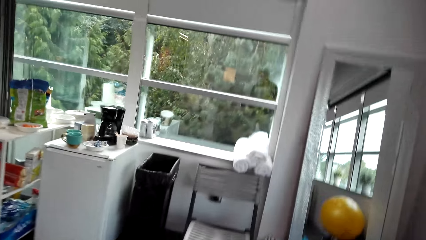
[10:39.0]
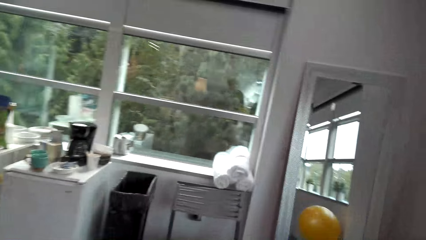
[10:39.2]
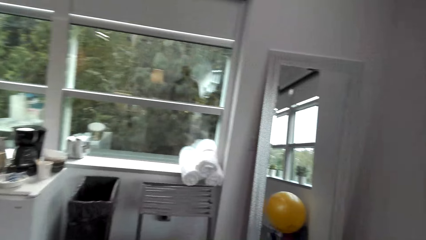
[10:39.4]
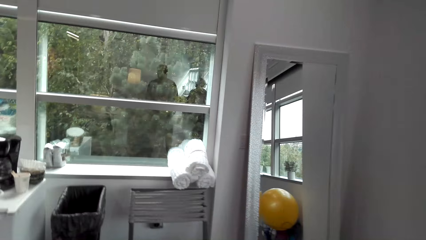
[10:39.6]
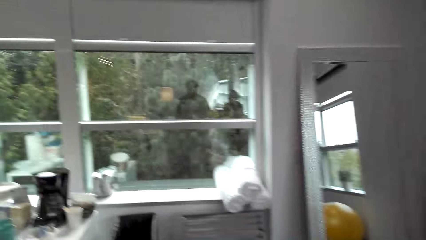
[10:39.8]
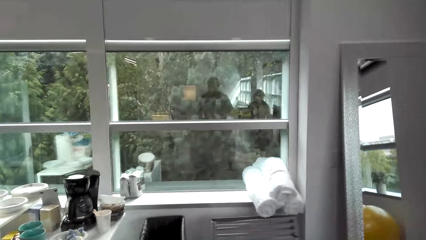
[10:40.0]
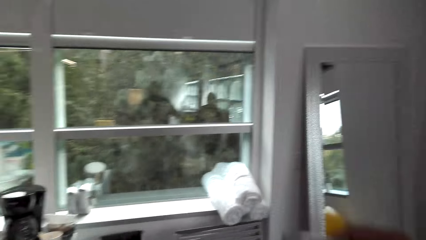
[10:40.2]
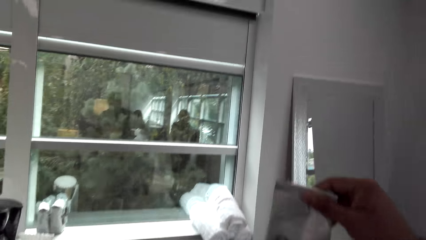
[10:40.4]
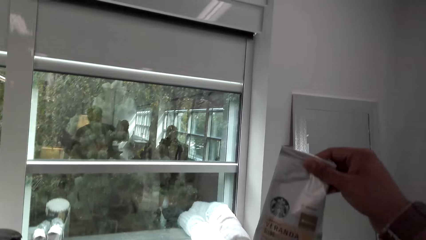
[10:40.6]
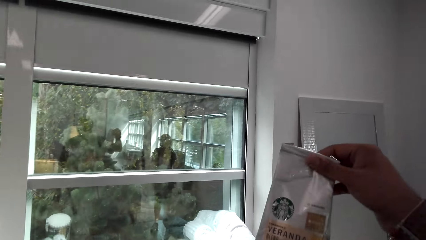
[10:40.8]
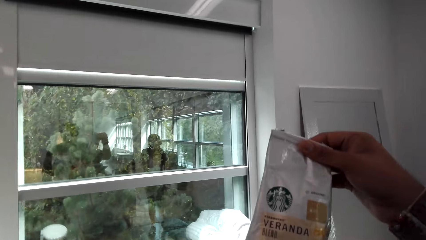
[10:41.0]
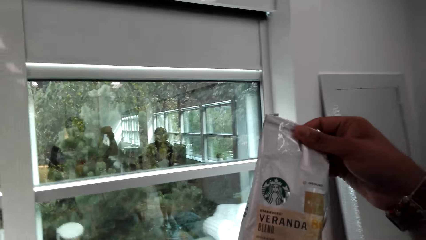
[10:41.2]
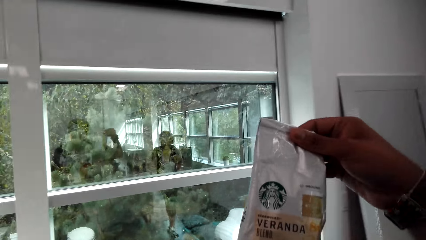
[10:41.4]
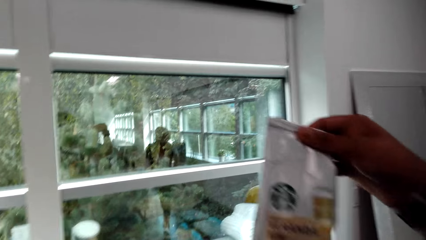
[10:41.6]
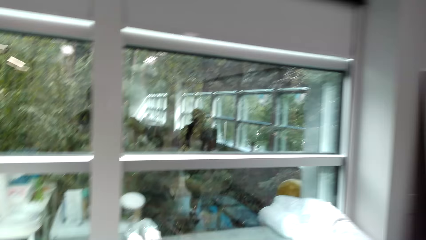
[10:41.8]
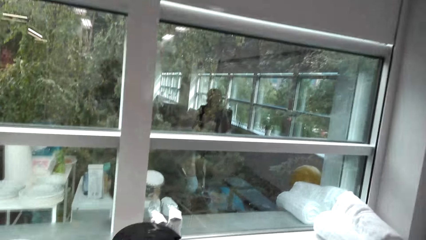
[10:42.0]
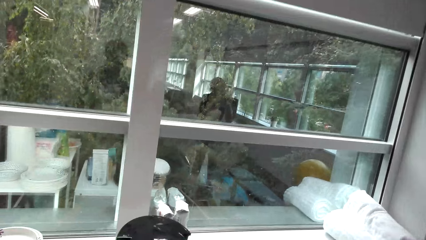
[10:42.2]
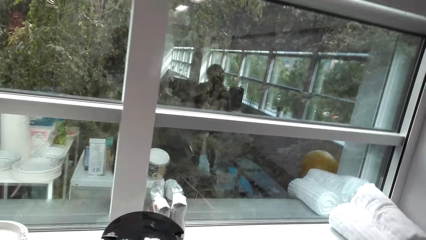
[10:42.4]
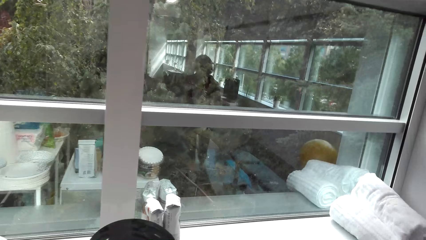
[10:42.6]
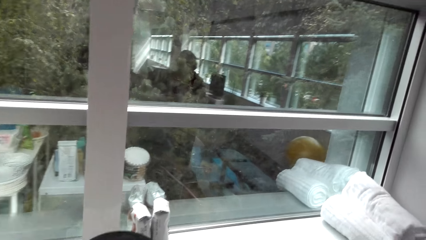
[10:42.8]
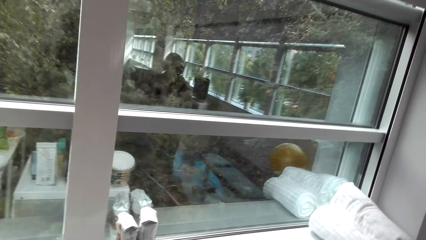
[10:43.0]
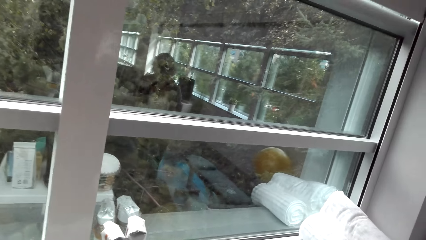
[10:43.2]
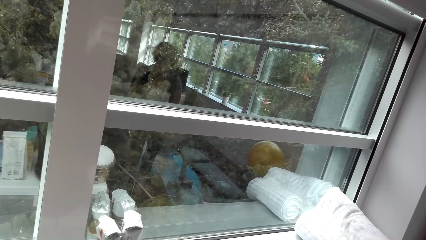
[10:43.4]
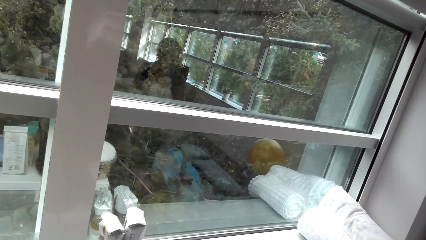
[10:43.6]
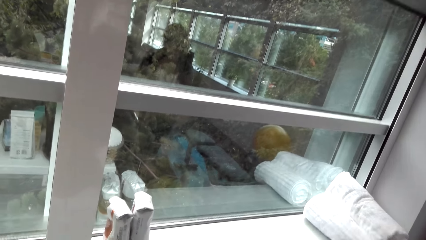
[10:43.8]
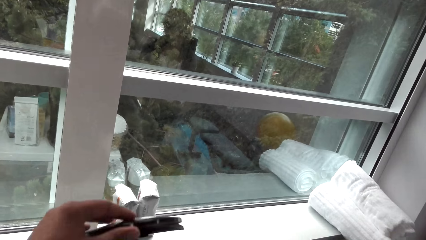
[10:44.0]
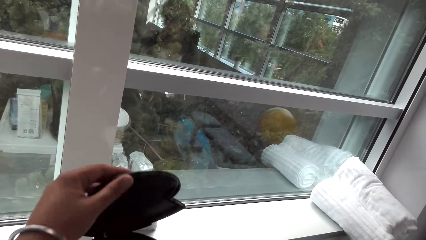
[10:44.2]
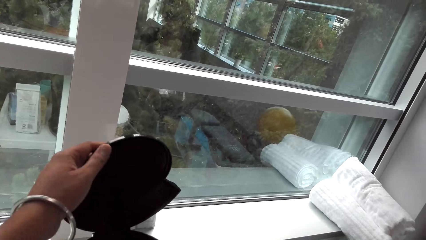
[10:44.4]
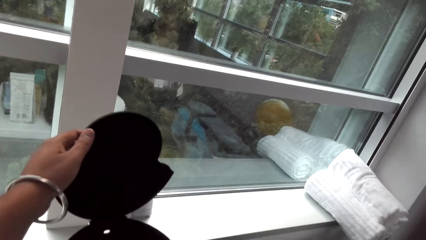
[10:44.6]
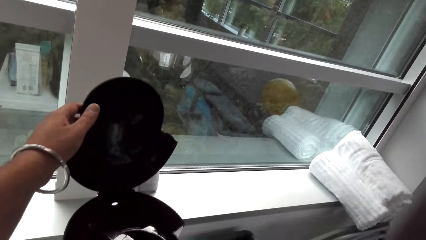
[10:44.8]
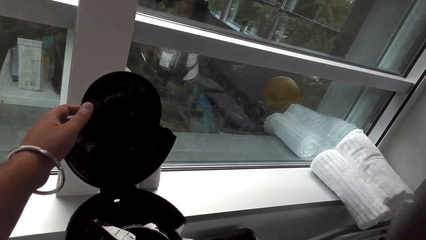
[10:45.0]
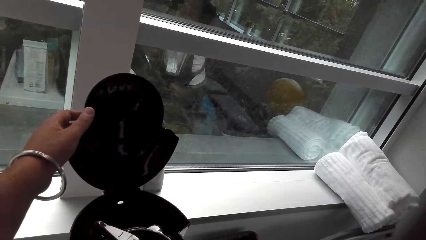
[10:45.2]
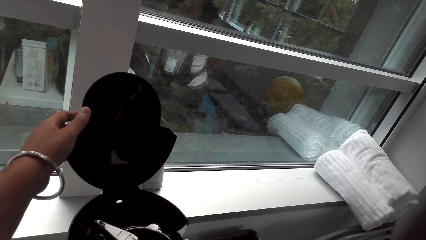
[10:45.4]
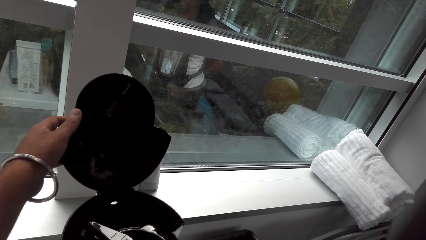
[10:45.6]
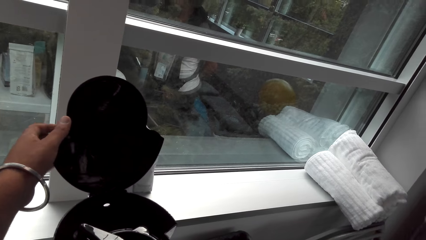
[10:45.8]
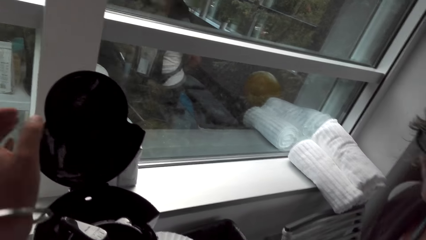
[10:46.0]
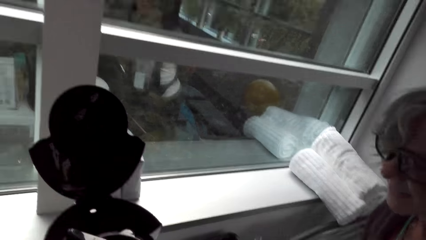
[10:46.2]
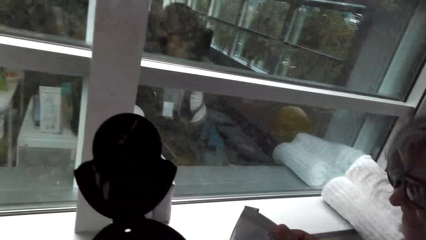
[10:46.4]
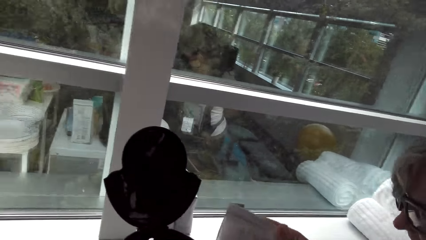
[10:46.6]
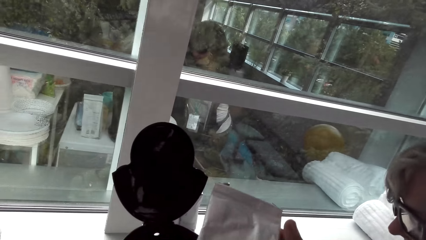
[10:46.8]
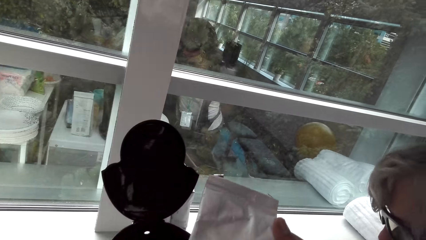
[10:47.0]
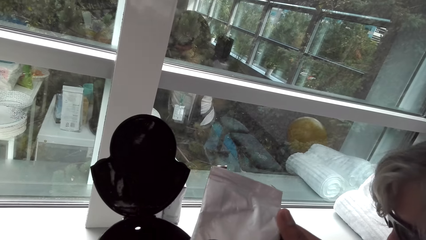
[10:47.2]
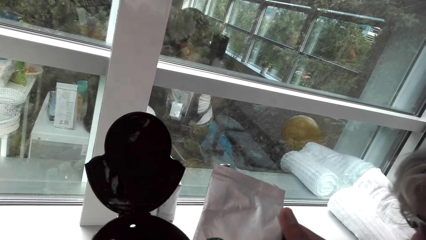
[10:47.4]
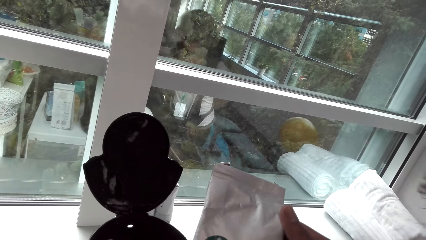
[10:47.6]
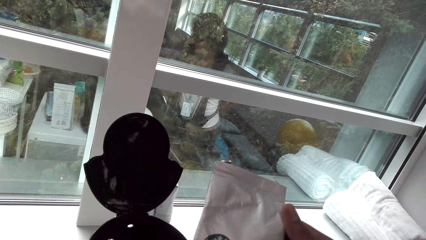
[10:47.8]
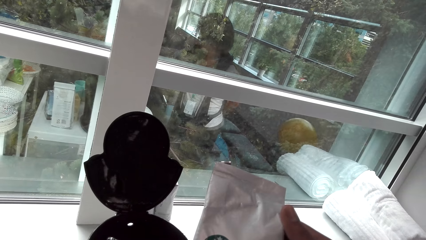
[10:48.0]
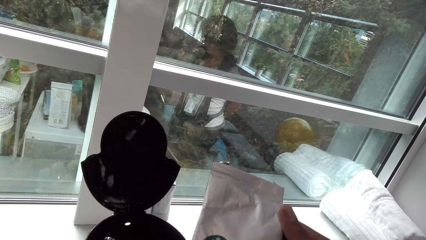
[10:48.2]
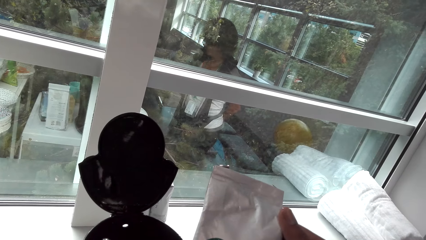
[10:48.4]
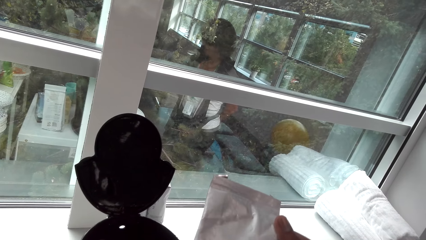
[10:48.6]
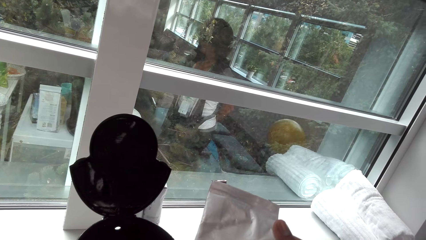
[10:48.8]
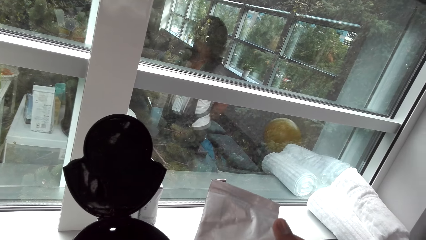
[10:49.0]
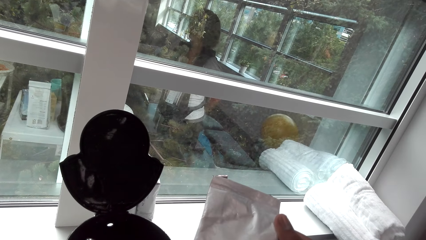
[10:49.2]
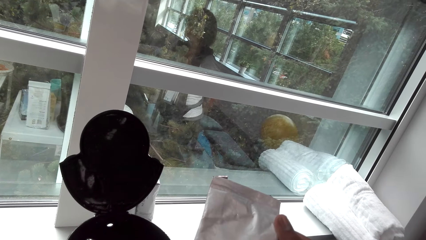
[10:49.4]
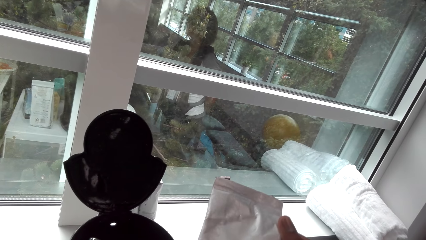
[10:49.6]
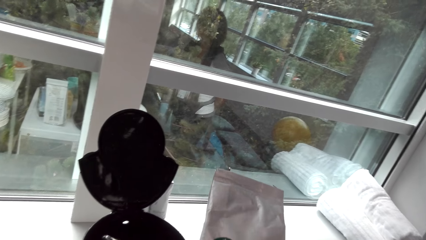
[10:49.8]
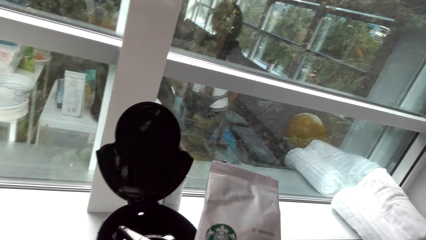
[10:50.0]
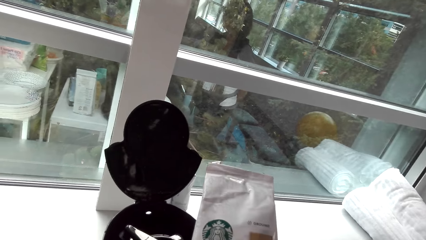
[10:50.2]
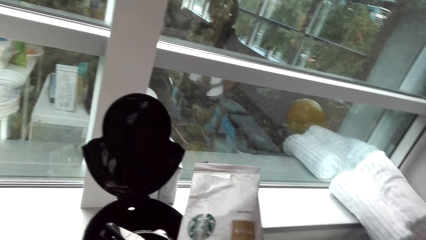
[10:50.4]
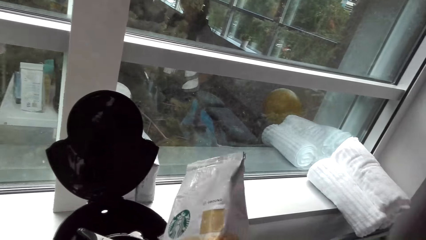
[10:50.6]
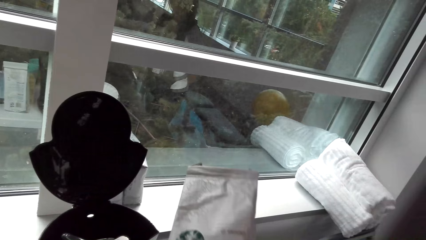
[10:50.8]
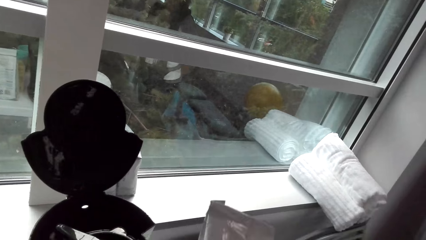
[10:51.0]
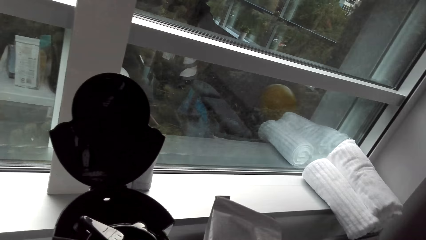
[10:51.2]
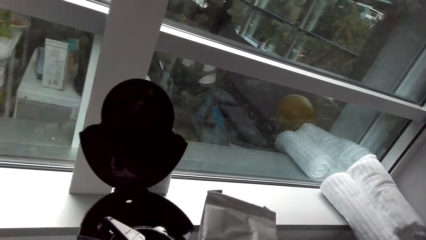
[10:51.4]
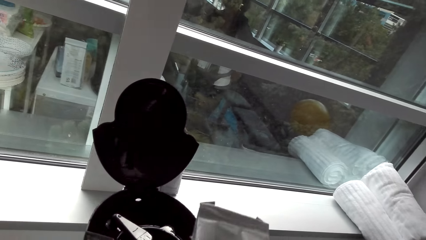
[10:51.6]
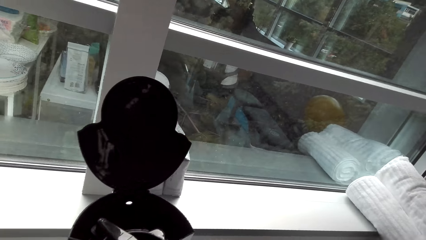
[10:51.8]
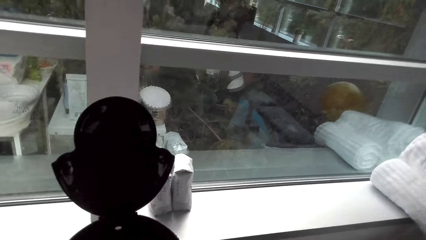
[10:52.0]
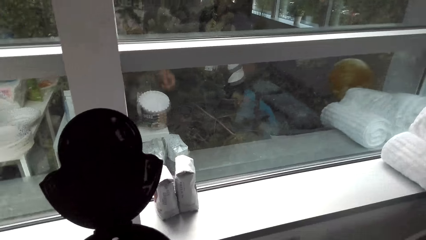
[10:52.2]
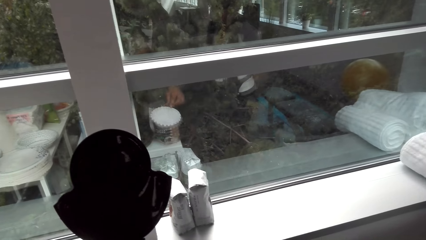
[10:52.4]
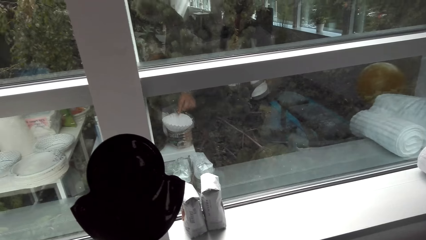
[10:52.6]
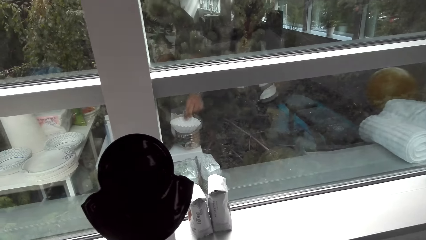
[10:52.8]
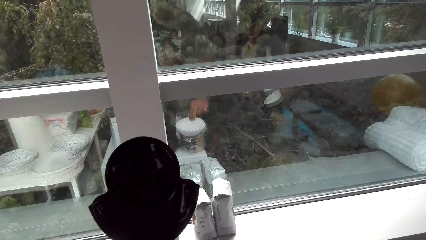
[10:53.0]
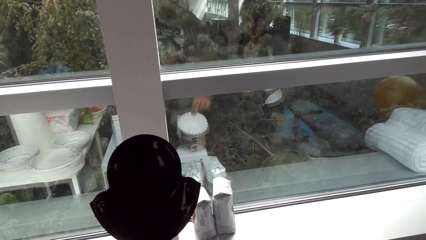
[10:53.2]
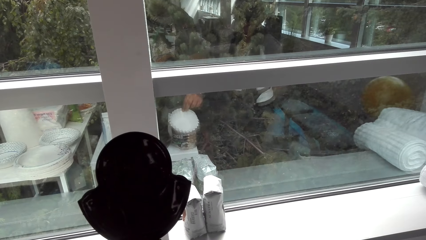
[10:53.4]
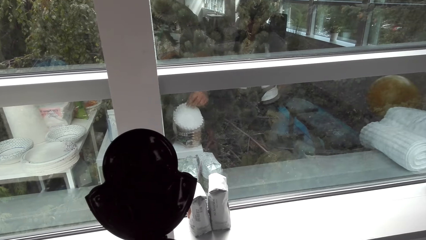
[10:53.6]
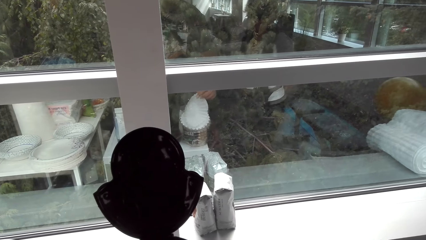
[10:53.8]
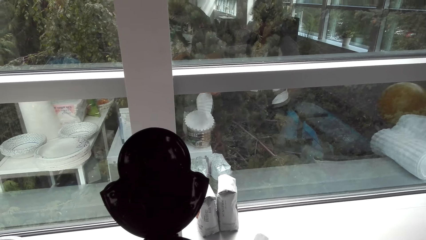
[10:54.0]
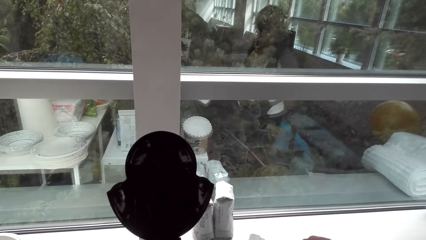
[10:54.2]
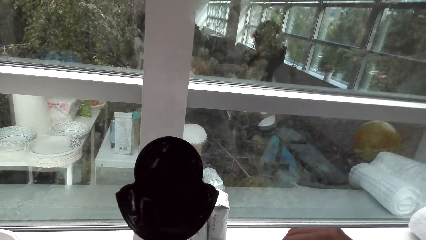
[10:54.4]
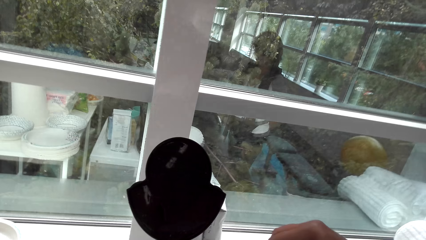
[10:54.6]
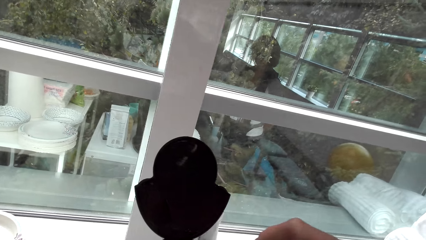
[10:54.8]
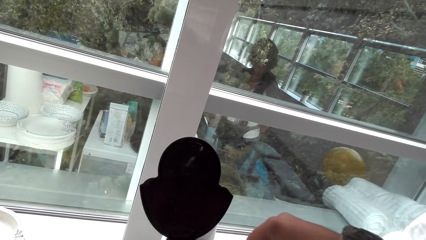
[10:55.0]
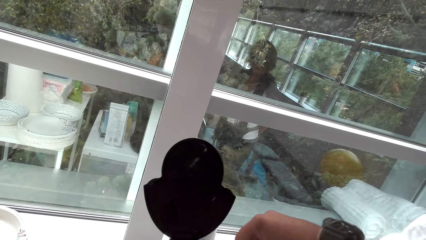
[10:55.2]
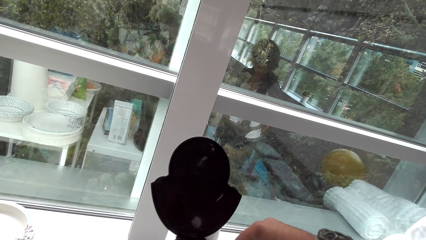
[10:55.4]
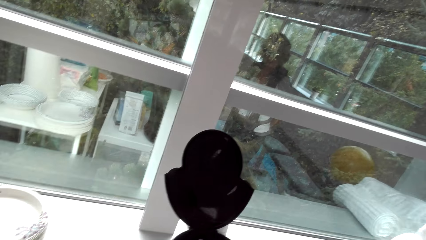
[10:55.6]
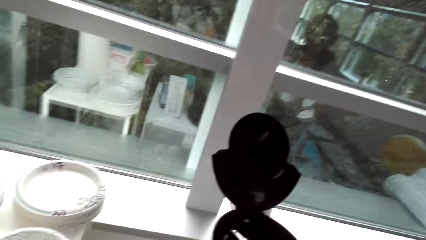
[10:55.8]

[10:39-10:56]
The camera wearer walks around and talks with the lady. They look around and hold the coffee package. They look around. The lady talks with the camera wearer. The camera wearer talks with the lady and opens the dustbin or coffee machine. They talk with the lady, hold the coffee package and stare at the coffee package. They talk with the lady and look around.
